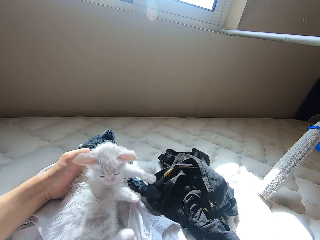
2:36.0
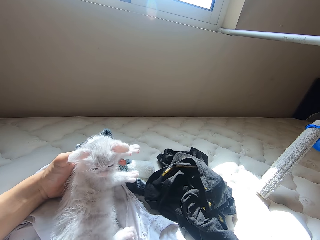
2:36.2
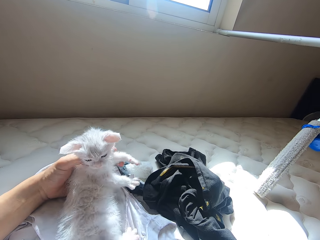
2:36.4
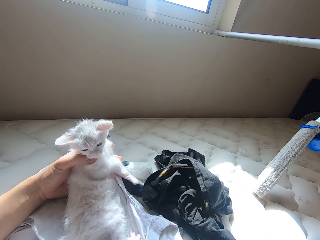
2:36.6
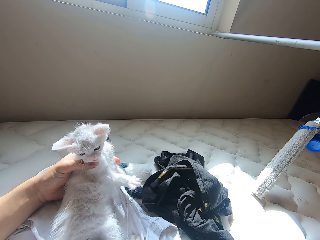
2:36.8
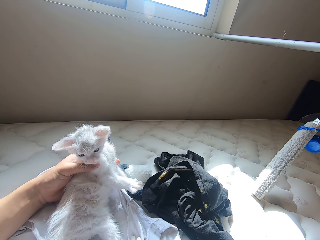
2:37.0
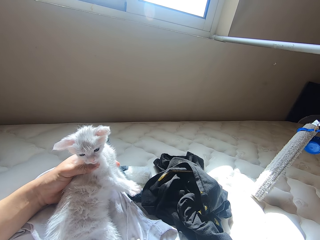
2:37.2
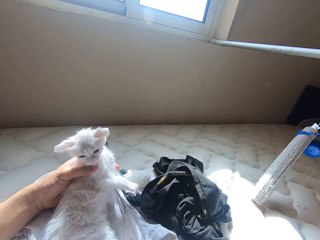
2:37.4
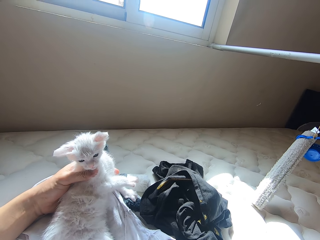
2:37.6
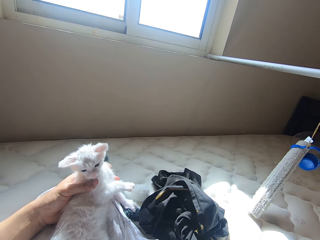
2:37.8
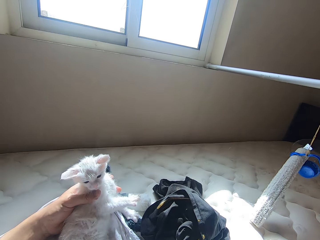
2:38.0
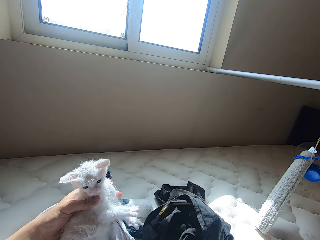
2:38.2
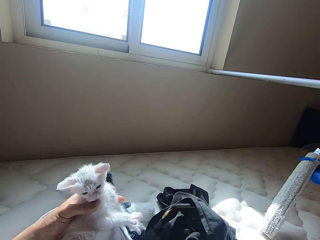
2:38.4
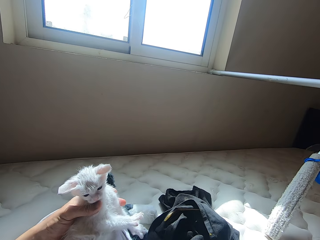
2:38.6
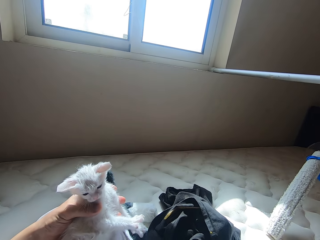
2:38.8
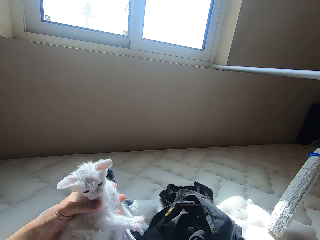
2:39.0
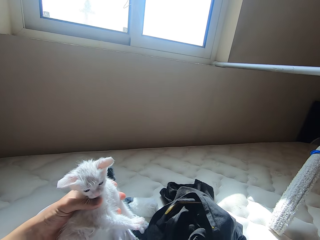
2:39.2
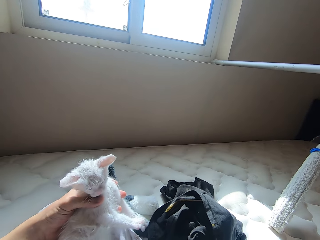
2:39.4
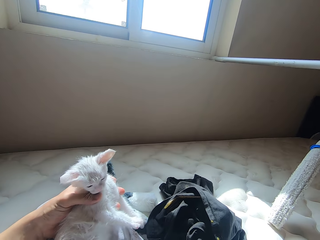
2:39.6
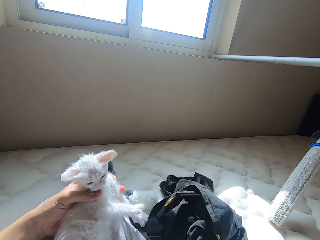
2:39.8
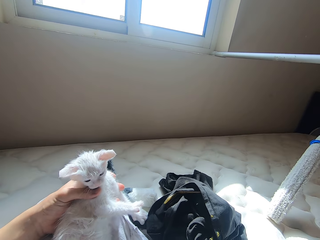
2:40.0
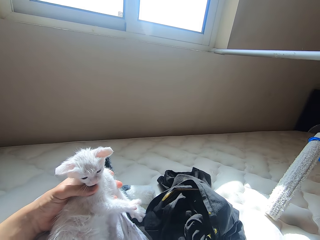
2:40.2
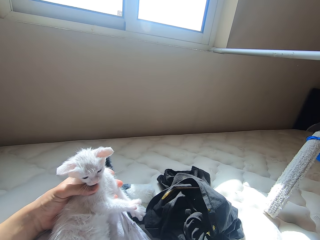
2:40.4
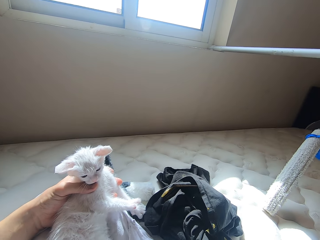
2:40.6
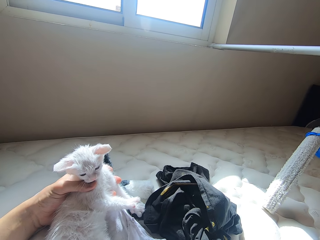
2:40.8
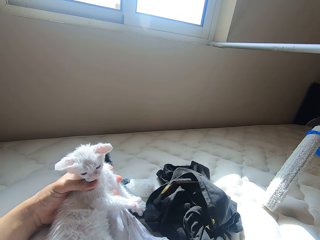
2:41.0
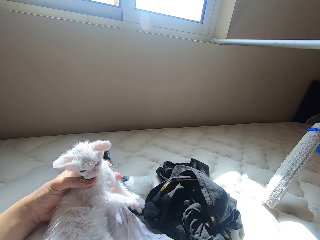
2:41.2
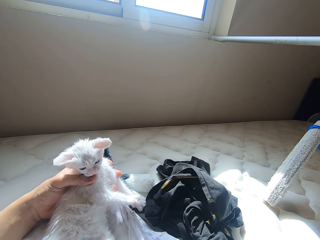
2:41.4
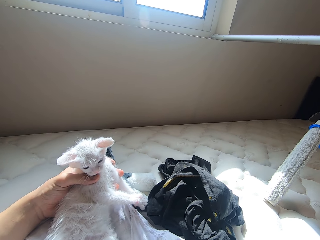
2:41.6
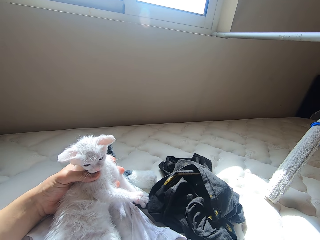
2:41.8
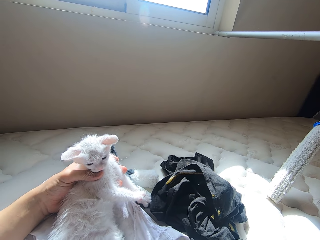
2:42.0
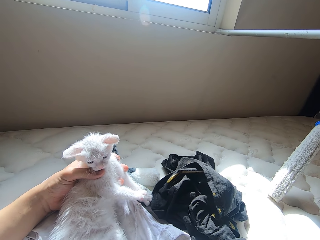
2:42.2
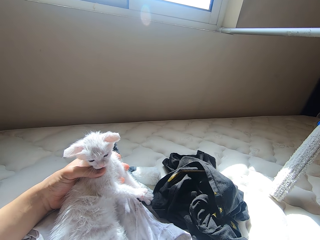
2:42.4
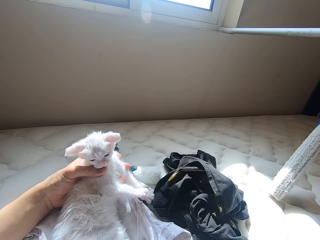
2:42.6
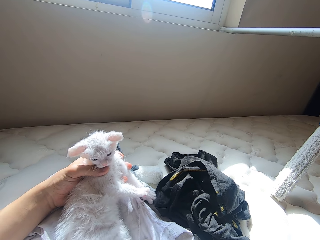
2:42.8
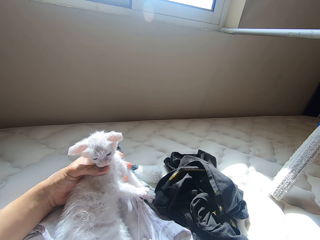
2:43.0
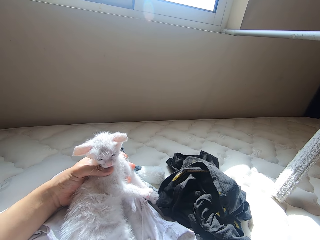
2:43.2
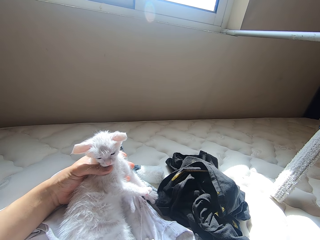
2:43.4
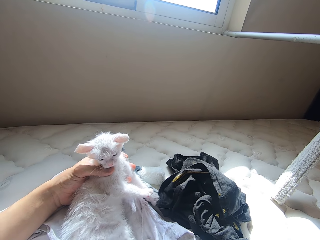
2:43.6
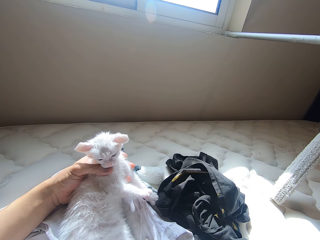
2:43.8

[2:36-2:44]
The camera wearer interacts with the cat.

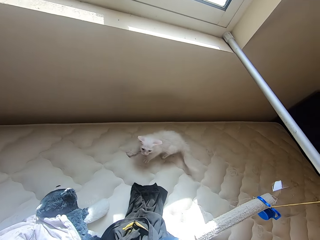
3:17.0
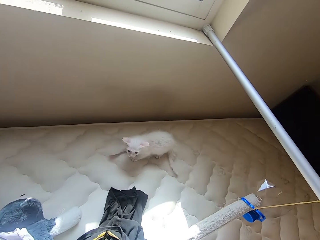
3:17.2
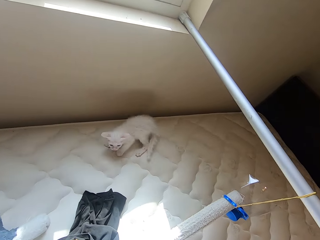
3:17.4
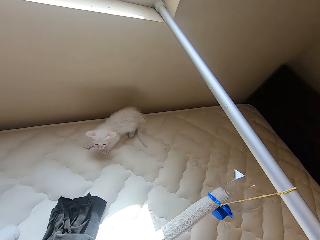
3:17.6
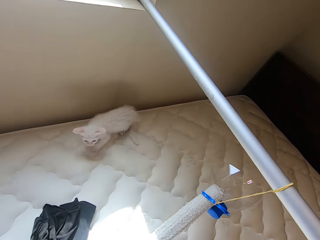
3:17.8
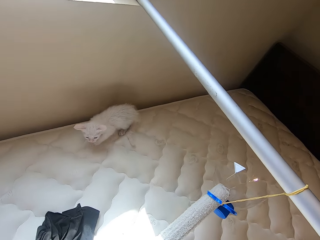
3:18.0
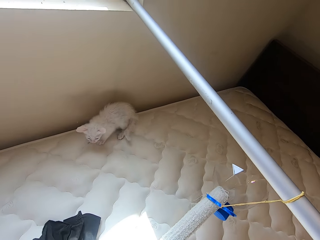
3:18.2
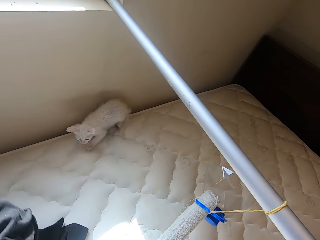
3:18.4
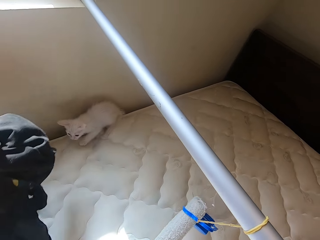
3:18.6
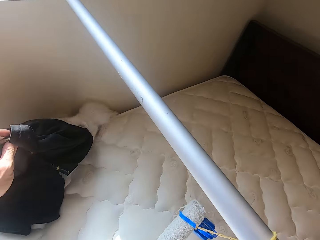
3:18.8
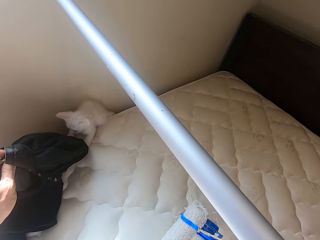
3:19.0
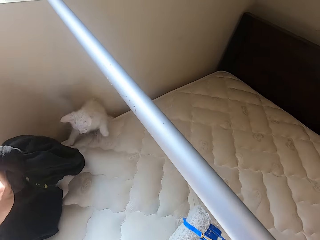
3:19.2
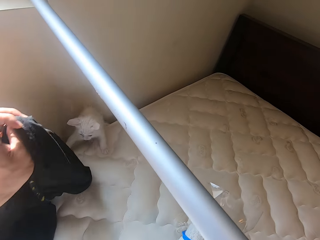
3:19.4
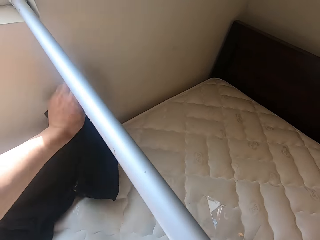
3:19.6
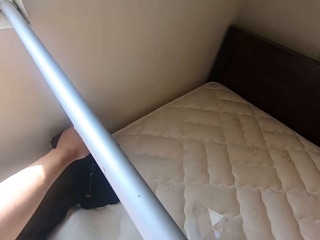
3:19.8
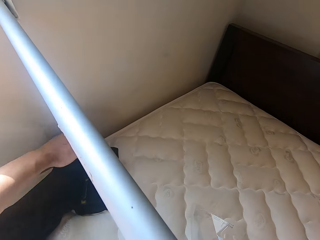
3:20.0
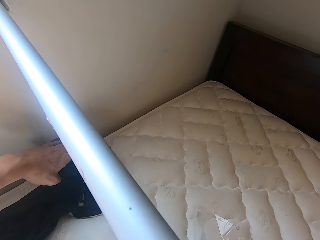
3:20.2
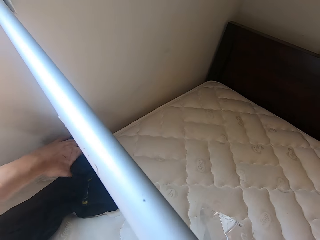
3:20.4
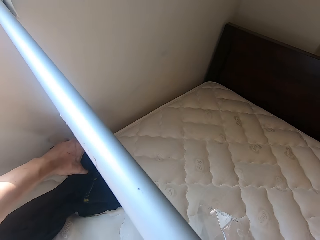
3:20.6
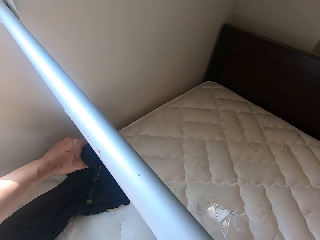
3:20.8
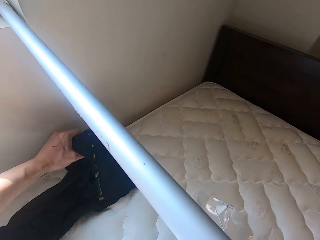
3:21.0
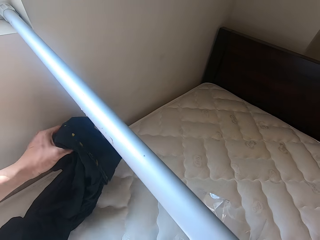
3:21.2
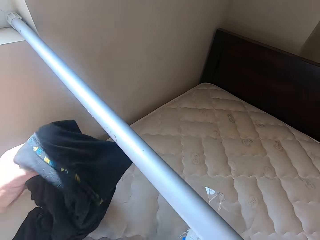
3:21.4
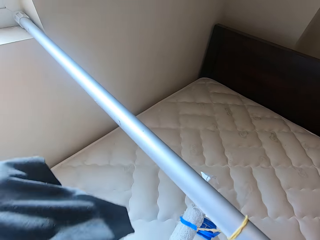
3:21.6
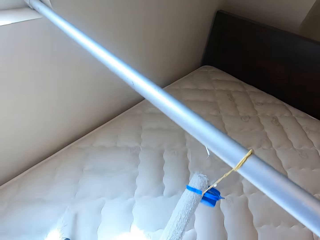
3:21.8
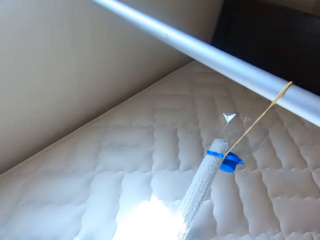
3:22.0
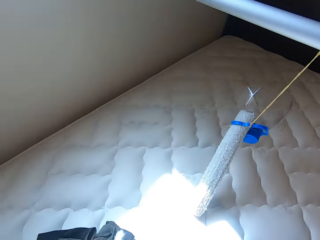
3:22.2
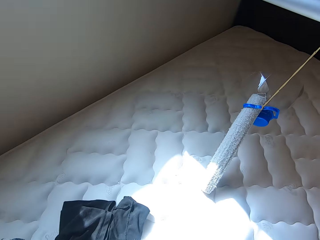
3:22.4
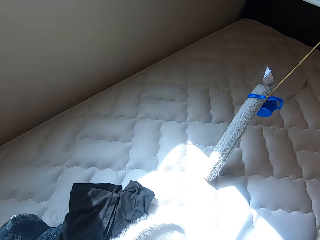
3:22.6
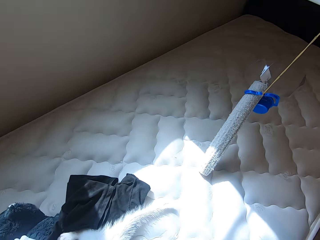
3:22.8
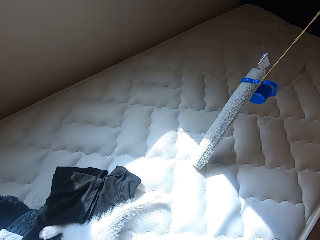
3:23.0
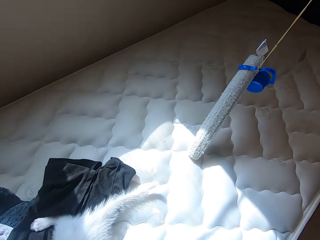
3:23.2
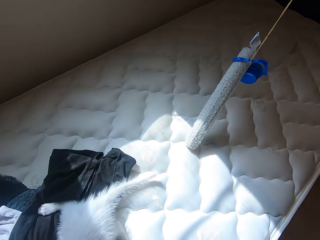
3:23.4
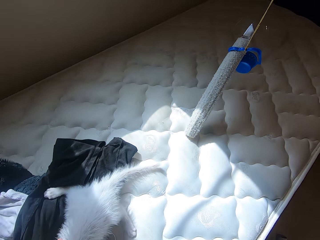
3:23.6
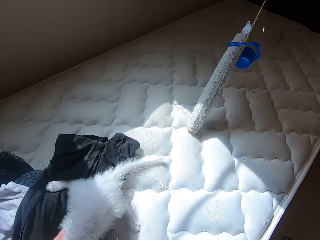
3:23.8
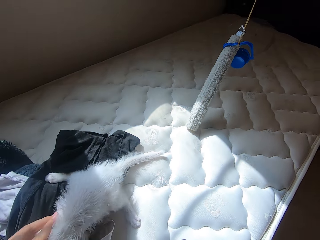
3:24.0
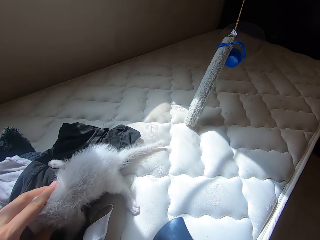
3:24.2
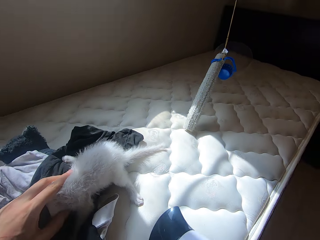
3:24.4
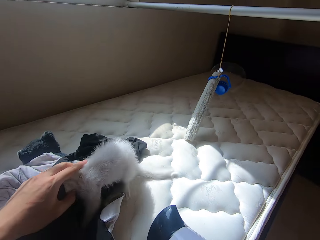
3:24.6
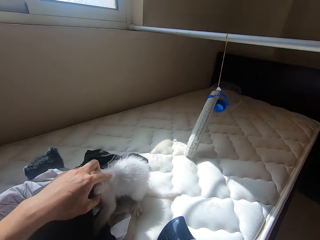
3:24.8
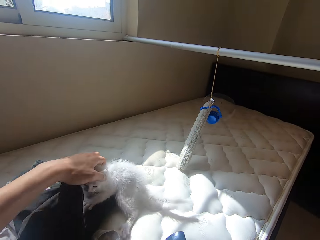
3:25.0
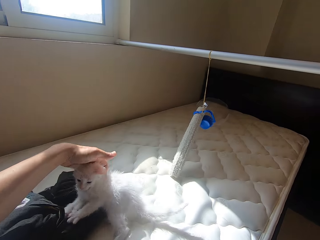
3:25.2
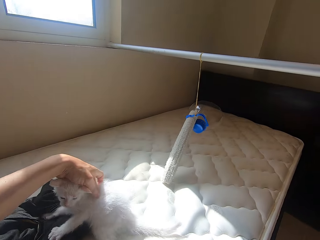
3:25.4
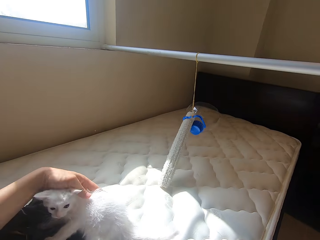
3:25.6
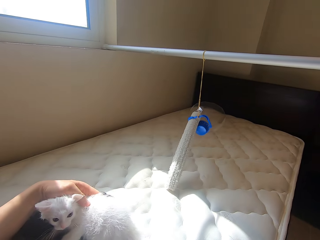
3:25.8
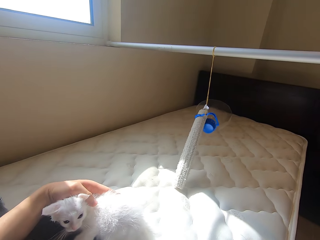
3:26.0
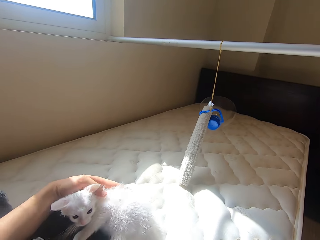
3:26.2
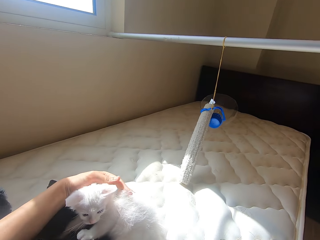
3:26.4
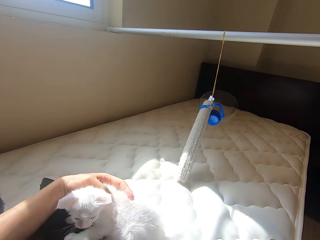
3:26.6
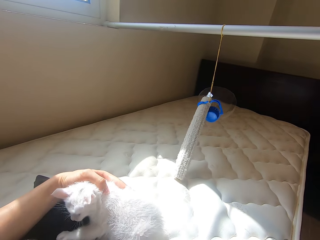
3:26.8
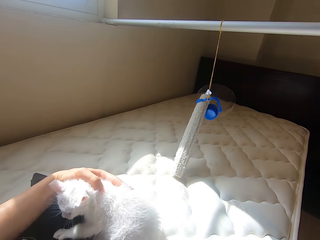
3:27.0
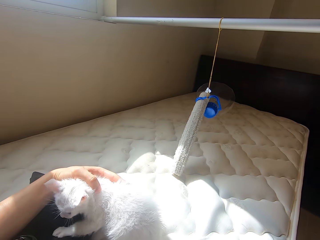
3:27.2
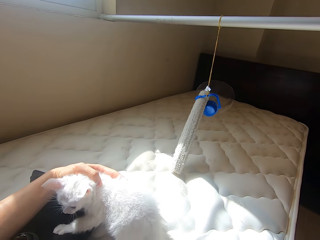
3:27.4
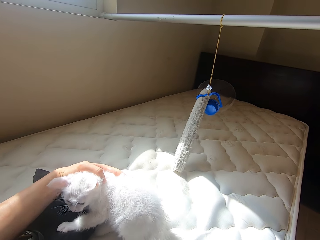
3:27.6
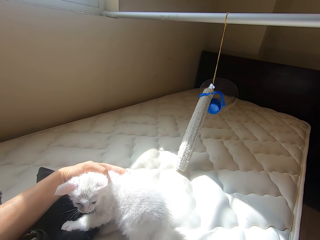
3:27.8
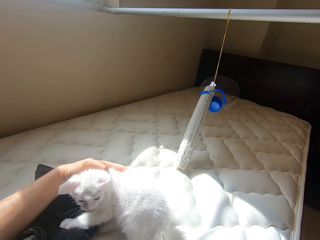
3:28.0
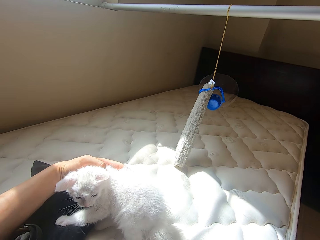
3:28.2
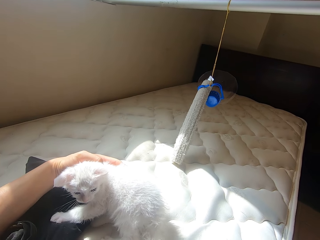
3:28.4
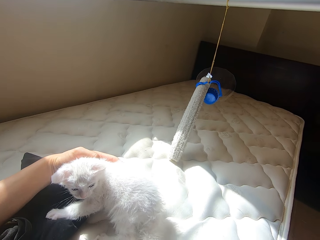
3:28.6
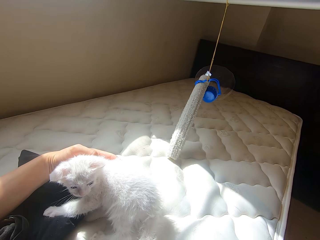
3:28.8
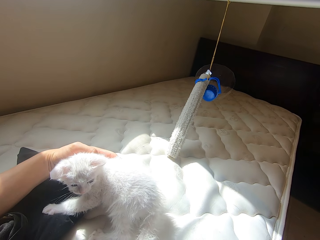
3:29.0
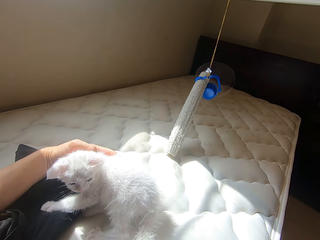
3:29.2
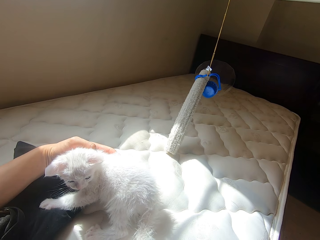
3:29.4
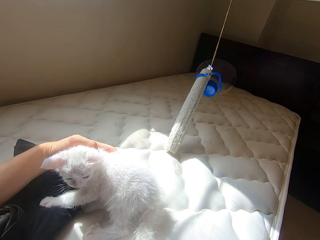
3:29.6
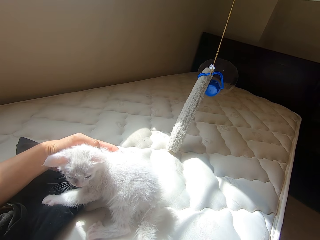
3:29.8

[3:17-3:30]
The camera wearer turns off the hand drier with his right hand. He puts a cloth on the cat with his left hand. He holds the cat with the cloth. He interacts with the cat. He carries the cat with his left hand. He blows the cat with the hand drier in his right hand.
